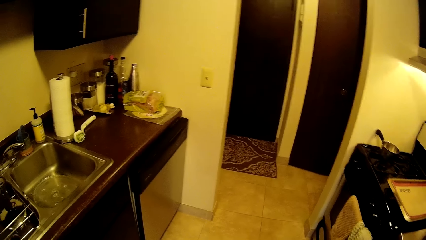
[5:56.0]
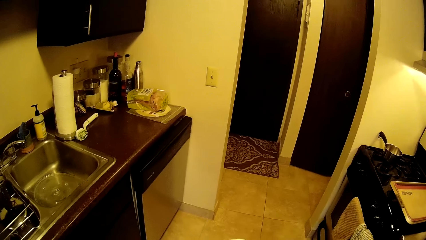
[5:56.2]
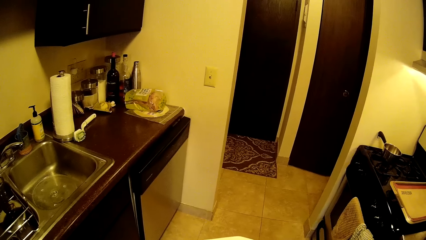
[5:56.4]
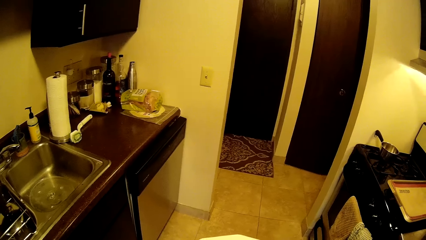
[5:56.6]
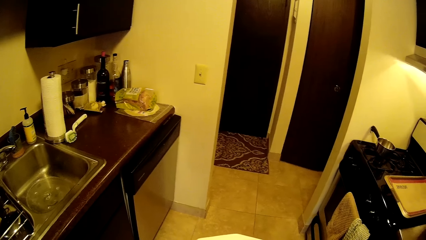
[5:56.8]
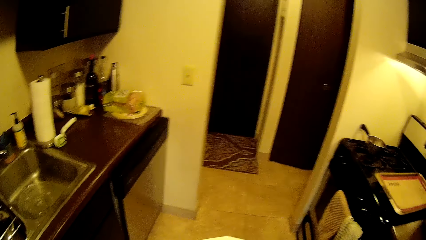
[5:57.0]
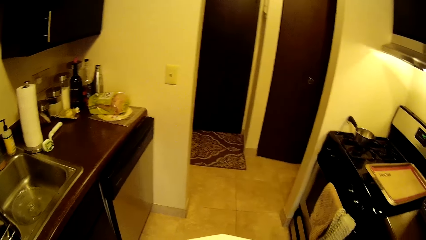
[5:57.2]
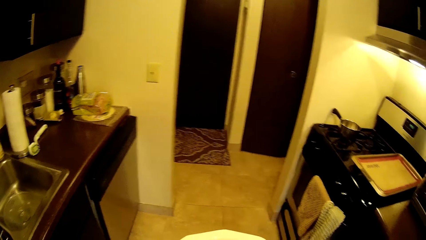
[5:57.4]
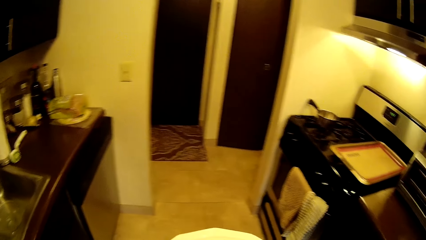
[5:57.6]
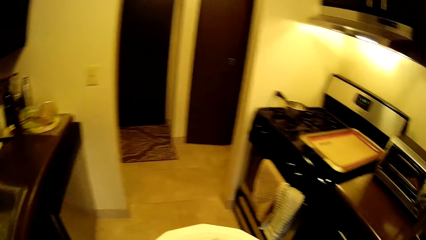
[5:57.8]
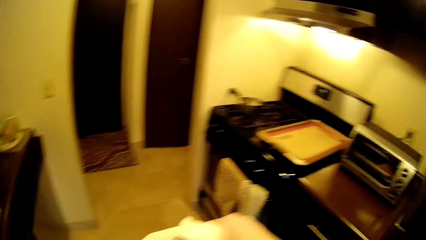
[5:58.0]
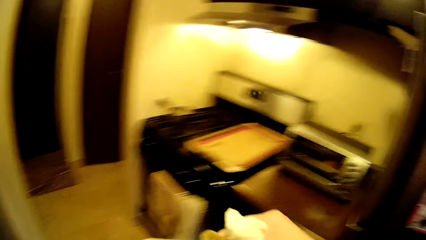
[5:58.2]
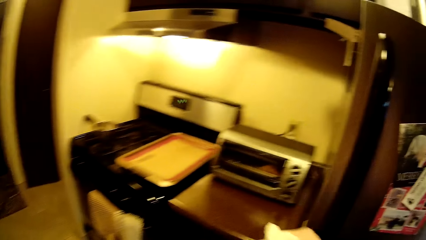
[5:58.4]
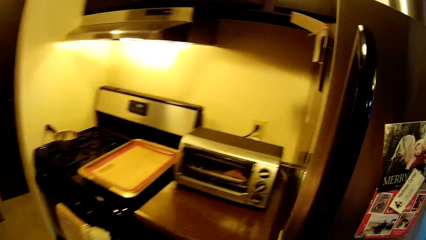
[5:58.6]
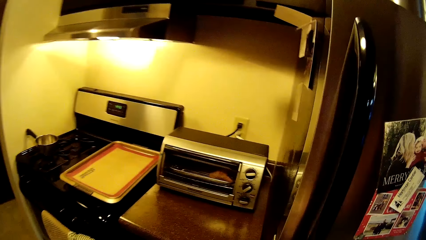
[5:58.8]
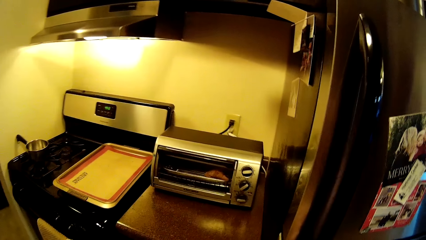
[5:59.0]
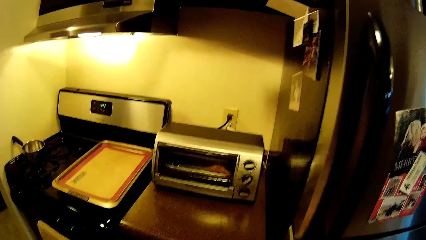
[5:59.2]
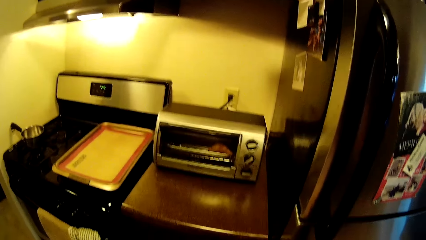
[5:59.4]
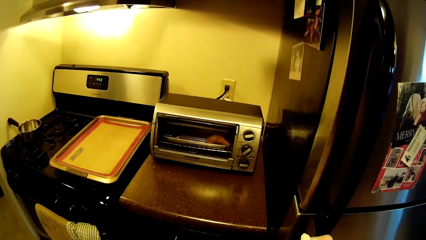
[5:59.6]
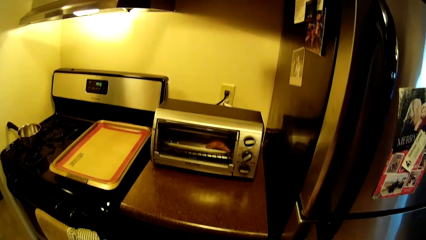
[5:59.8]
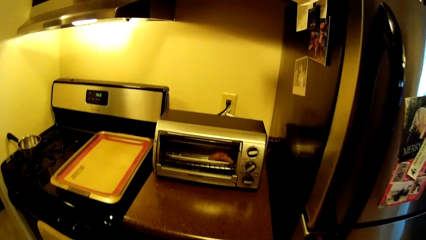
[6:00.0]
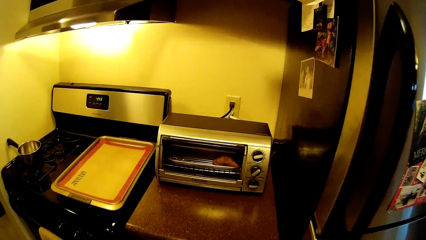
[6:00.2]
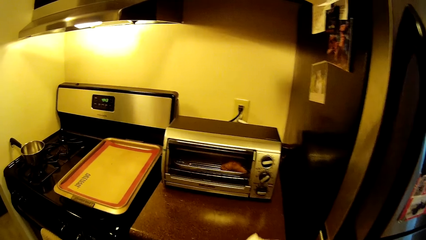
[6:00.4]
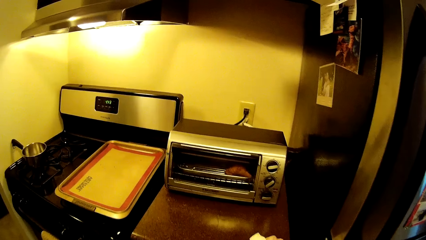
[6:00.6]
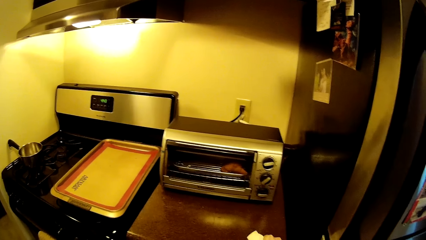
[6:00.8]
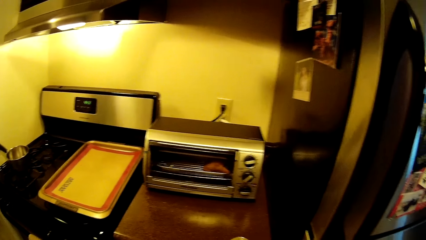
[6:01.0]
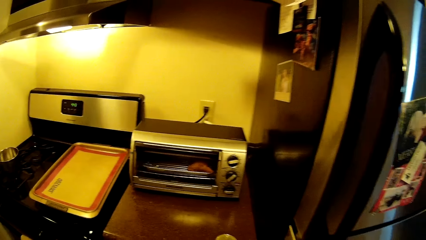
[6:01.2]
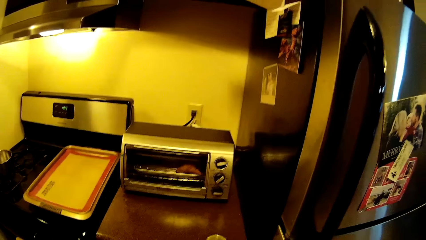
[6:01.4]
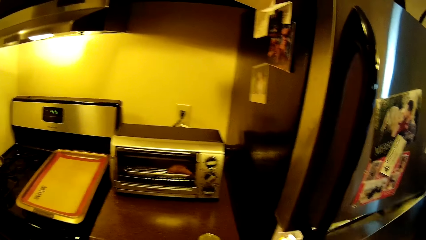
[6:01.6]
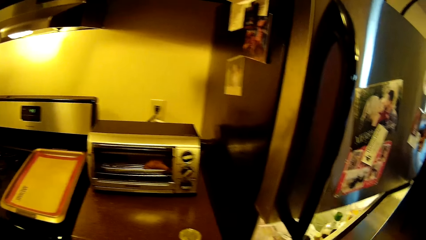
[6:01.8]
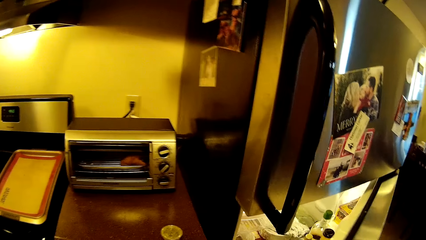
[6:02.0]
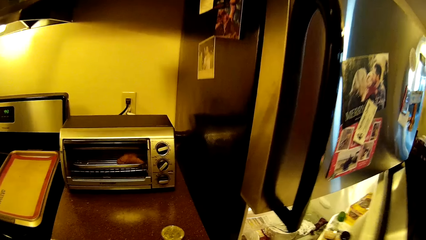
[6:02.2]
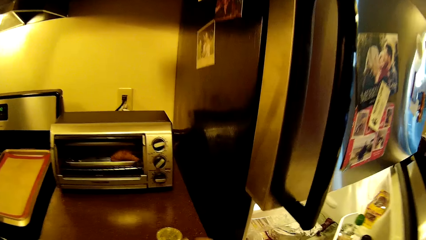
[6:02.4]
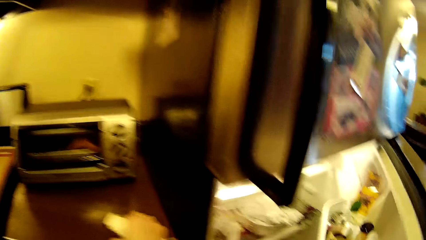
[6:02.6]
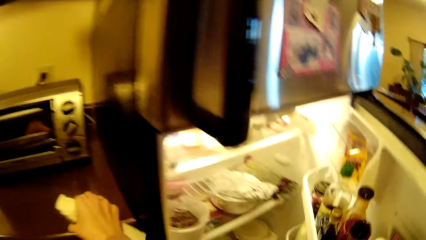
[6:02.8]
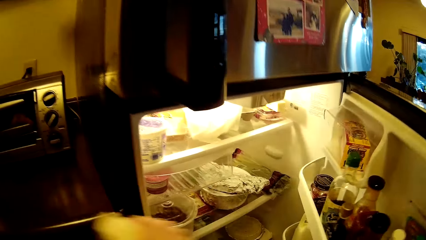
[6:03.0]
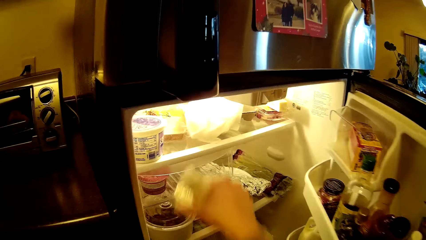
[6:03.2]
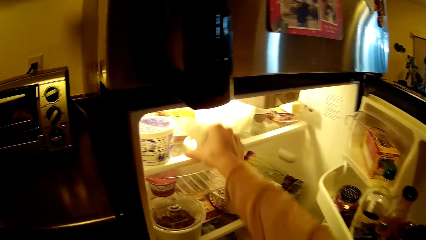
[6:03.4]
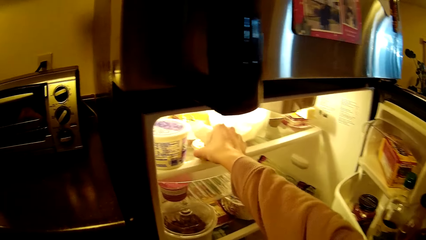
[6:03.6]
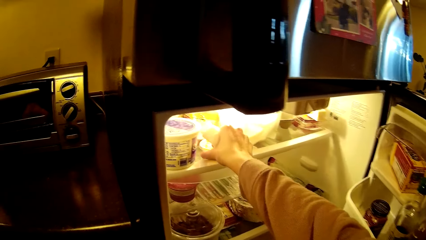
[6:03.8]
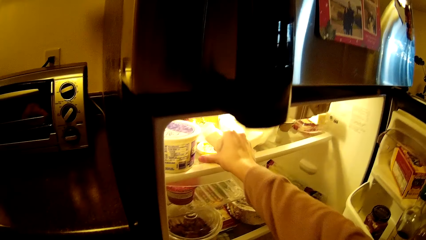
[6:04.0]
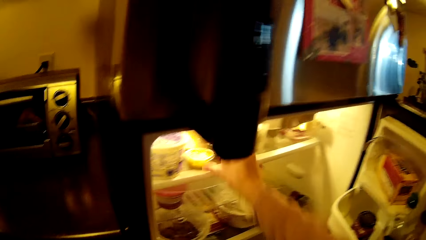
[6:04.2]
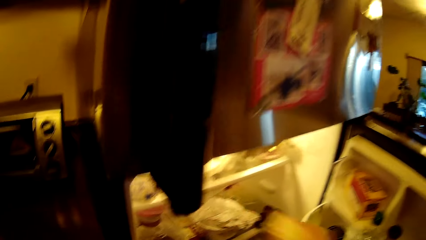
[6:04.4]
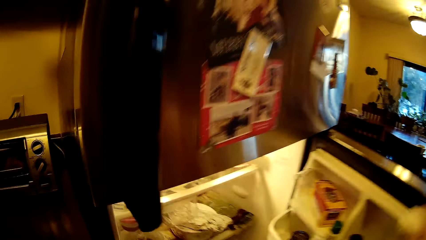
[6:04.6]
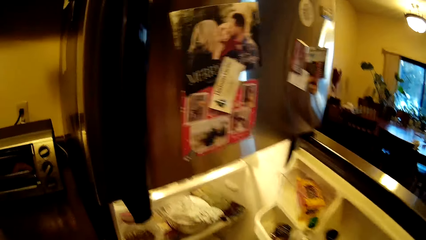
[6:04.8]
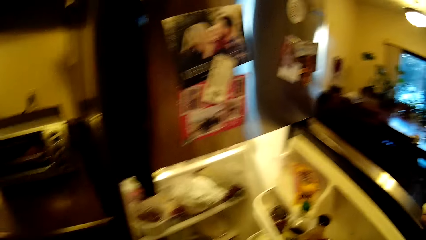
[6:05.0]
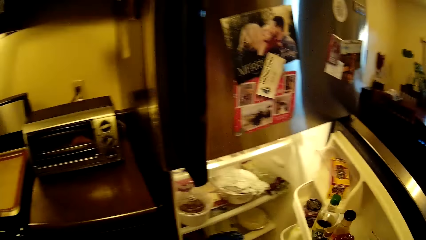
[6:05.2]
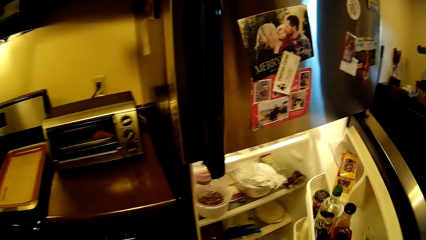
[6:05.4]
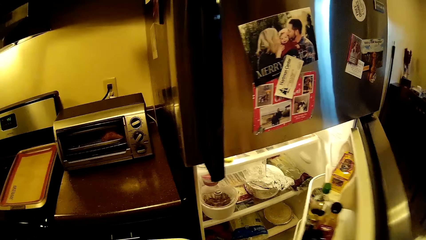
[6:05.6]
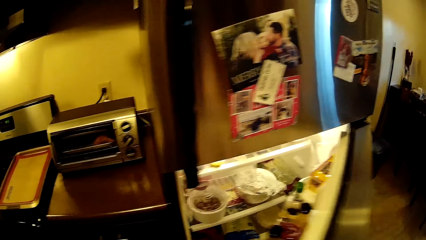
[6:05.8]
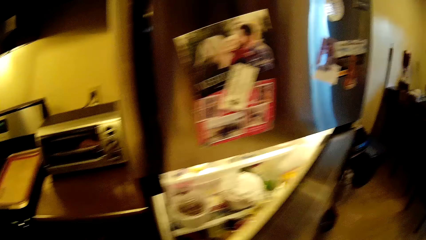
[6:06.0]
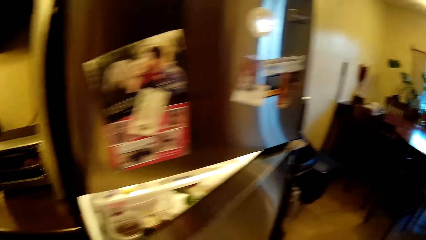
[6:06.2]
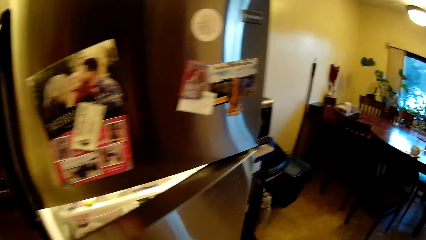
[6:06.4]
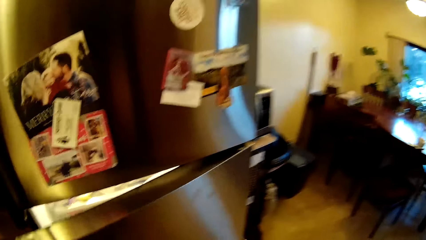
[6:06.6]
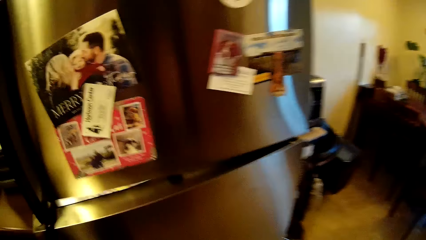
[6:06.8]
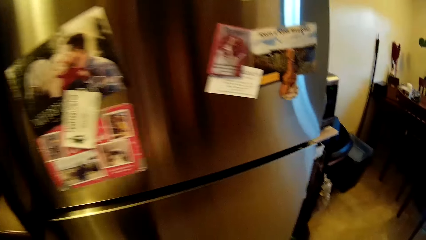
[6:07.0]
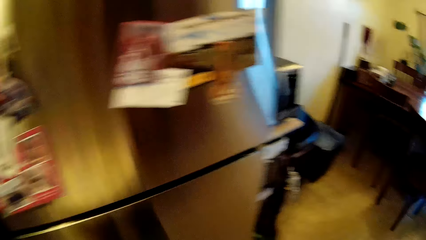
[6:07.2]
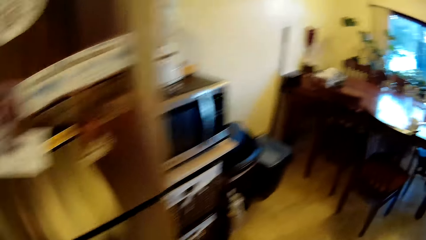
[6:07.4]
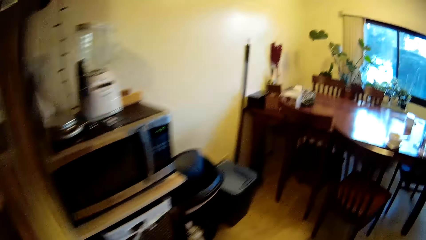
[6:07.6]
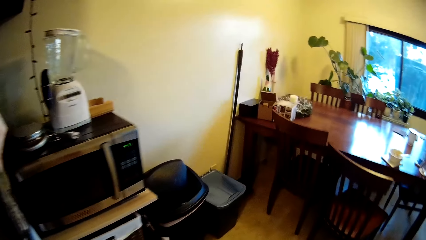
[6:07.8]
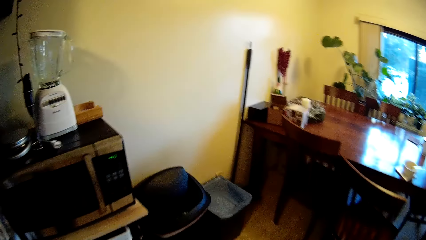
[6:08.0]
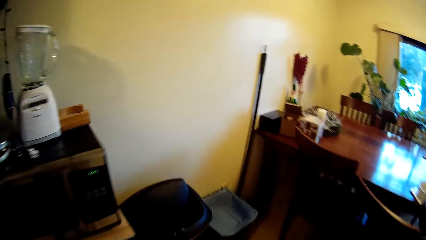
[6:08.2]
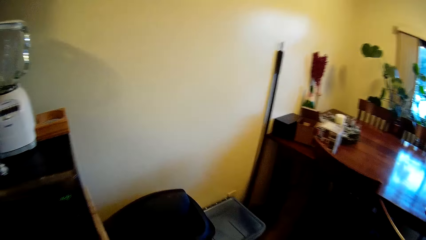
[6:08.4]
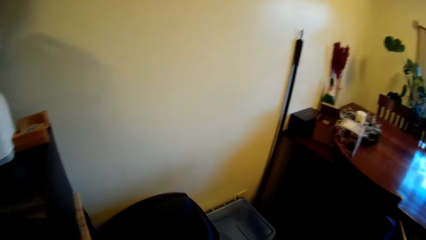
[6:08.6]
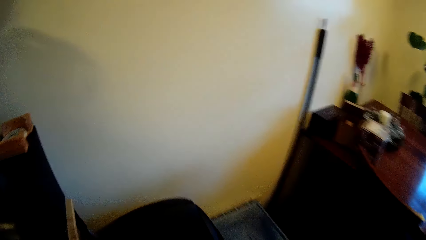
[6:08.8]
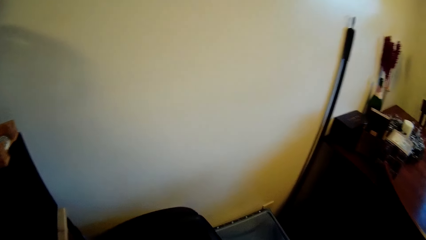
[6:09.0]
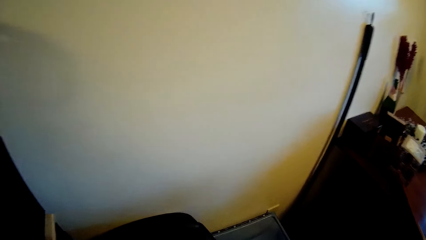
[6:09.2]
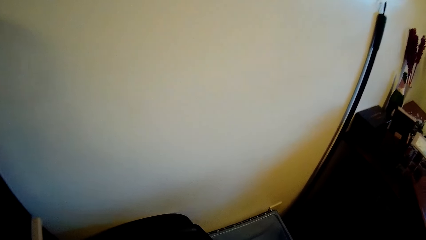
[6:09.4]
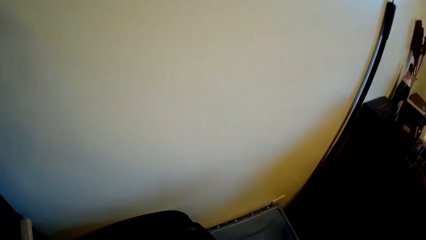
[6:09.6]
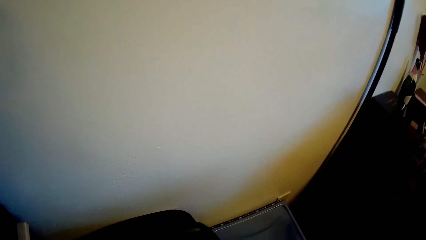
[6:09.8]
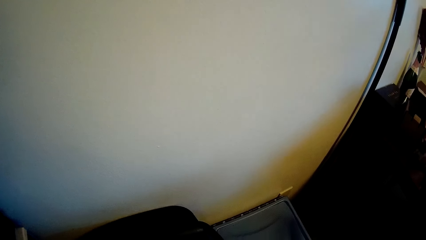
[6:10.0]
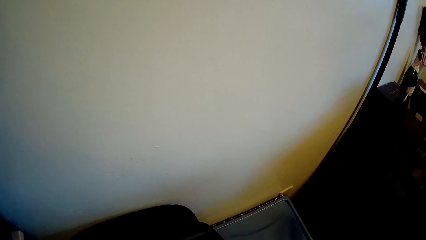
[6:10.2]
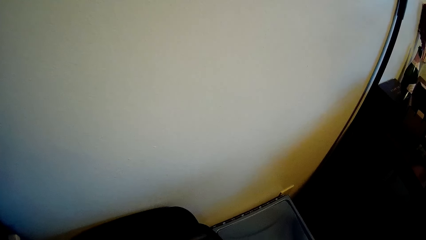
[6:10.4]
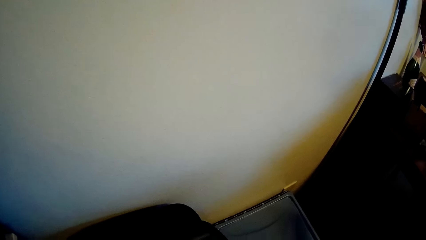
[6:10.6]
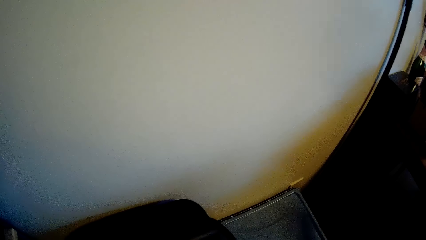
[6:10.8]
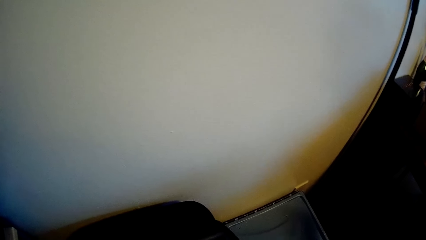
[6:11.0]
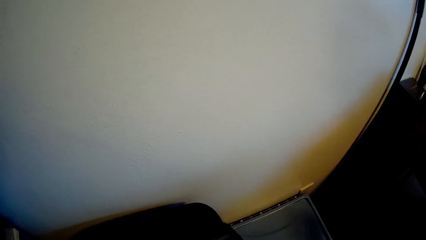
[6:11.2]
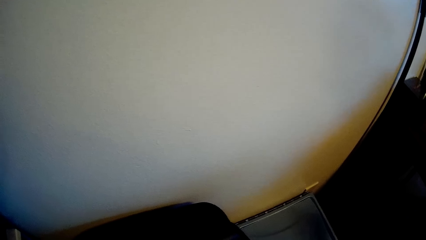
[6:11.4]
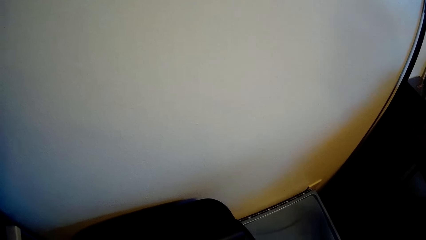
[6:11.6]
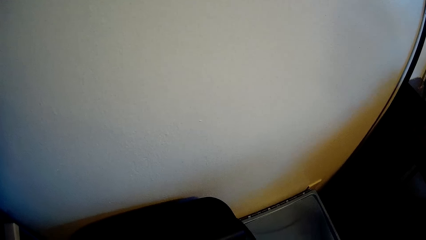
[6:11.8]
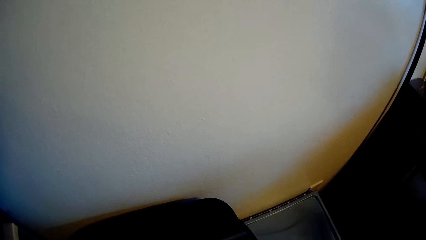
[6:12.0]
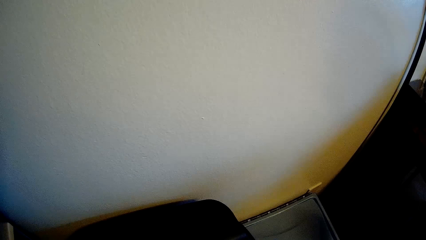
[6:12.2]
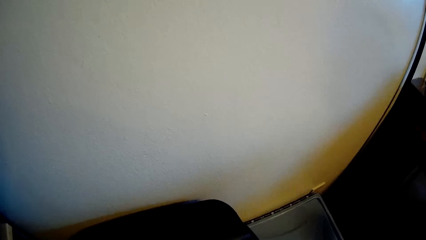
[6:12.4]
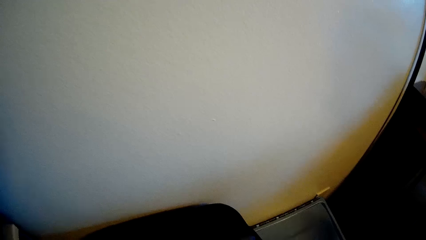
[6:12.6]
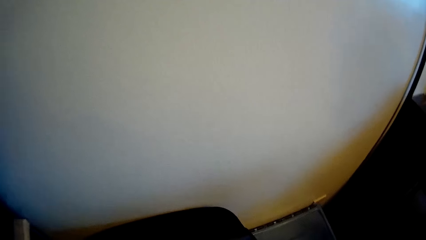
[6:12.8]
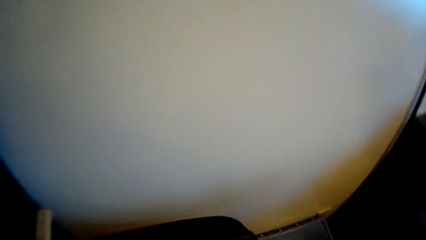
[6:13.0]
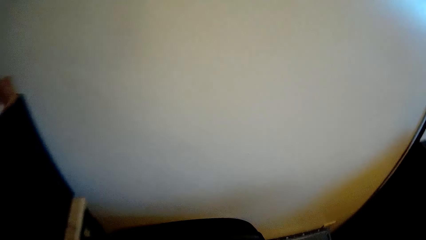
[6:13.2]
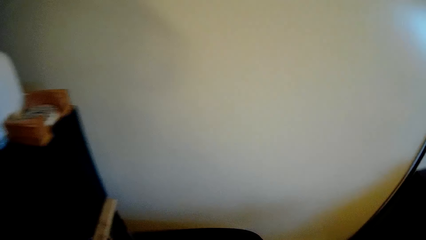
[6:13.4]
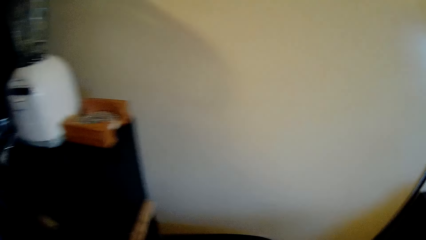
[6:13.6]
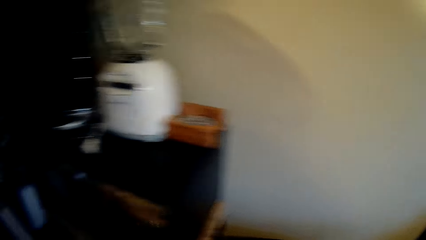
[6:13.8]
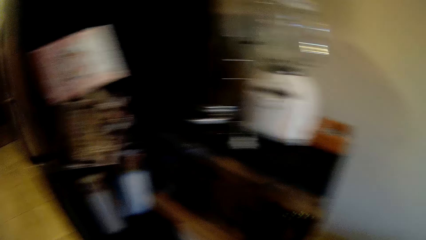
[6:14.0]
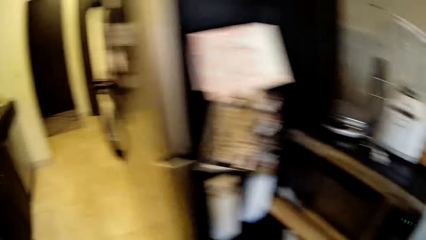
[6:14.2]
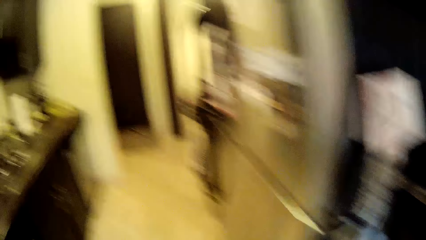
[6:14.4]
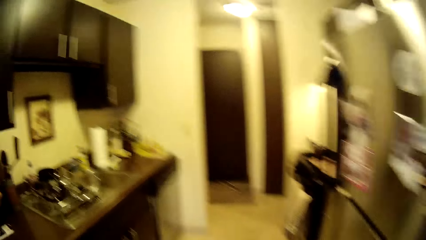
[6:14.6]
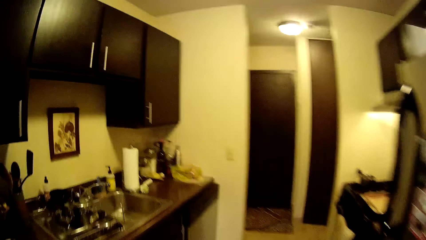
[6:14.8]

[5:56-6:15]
The camera wearer opens a fridge in the kitchen with her right hand. She picks up a bowl on a cabinet in the kitchen with her right hand. She drops the bowl in the fridge. She shuts the fridge with her right hand. She moves around the kitchen.
